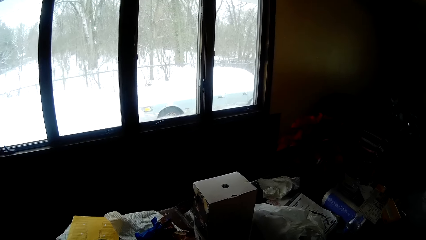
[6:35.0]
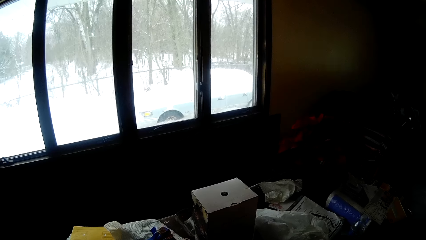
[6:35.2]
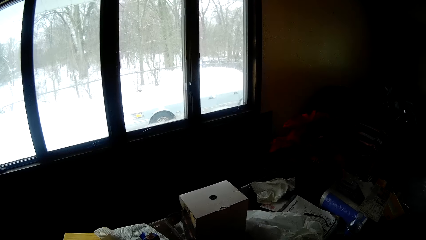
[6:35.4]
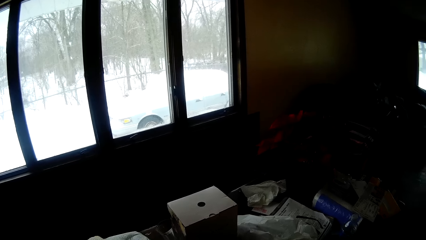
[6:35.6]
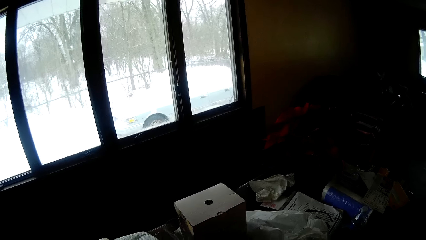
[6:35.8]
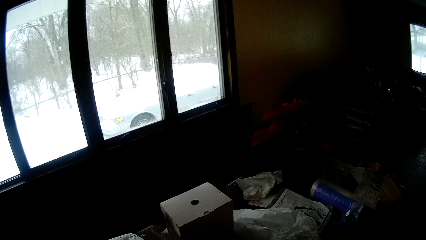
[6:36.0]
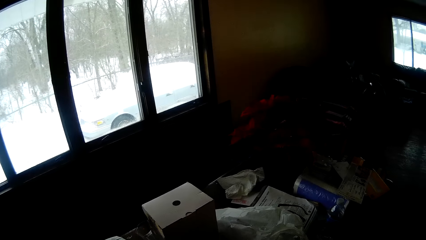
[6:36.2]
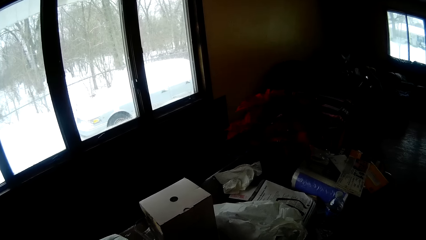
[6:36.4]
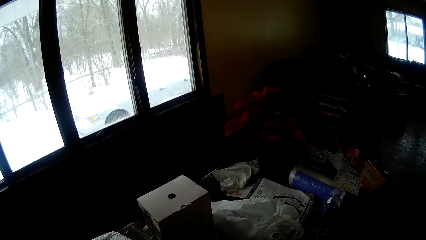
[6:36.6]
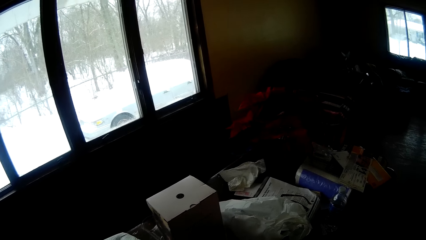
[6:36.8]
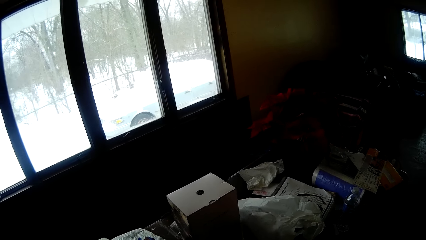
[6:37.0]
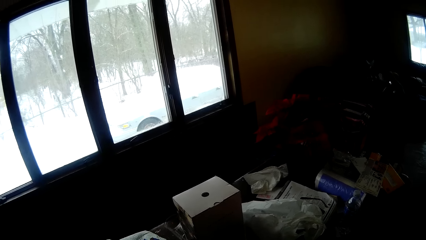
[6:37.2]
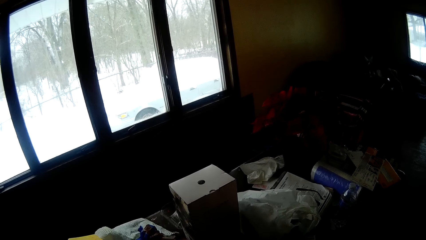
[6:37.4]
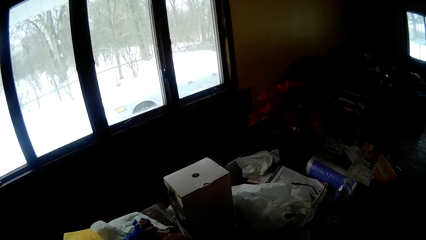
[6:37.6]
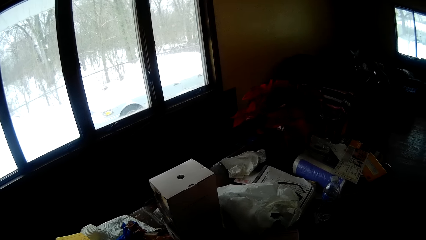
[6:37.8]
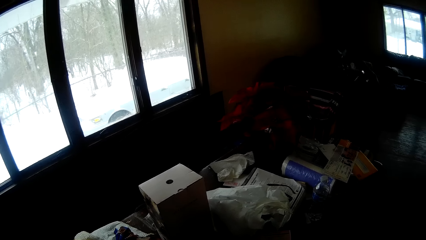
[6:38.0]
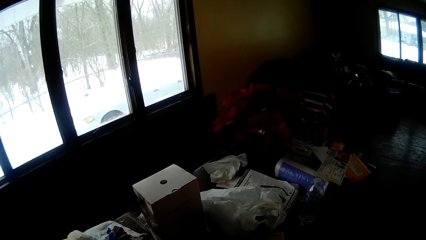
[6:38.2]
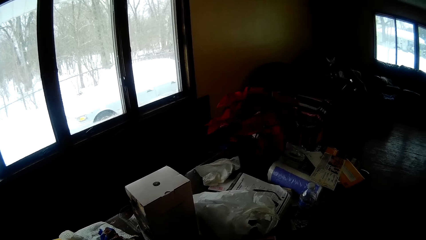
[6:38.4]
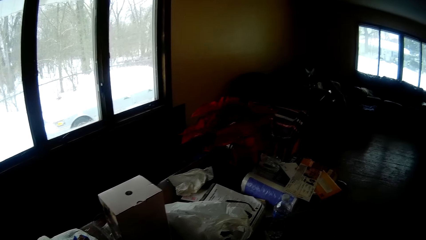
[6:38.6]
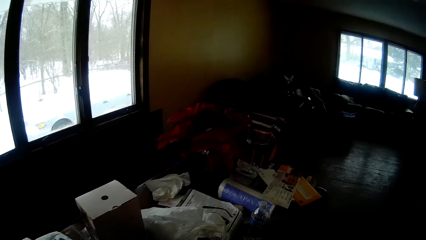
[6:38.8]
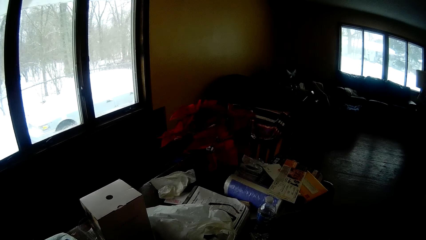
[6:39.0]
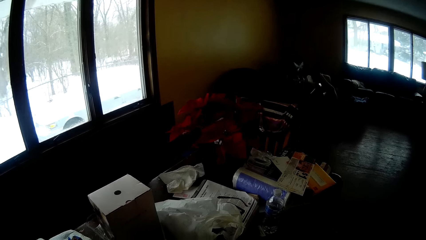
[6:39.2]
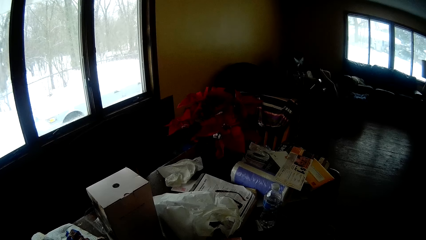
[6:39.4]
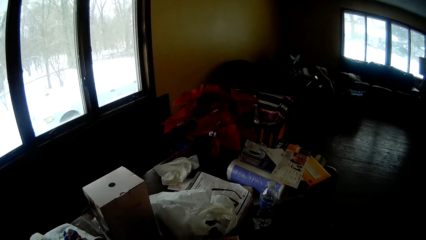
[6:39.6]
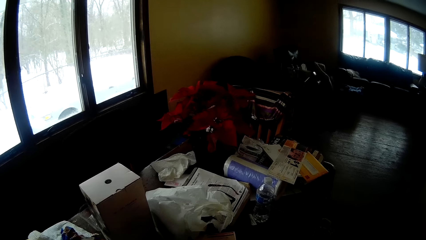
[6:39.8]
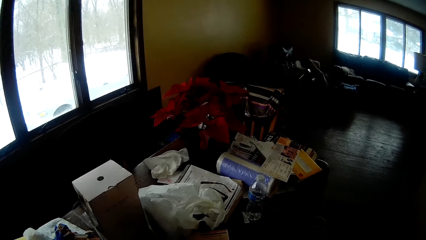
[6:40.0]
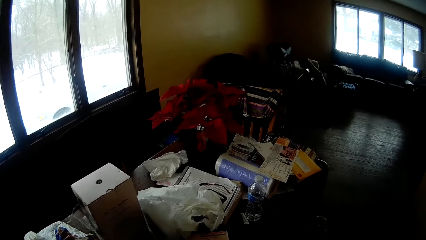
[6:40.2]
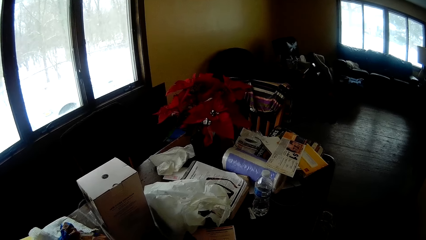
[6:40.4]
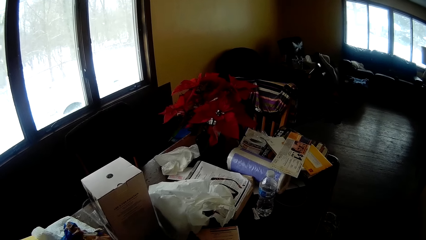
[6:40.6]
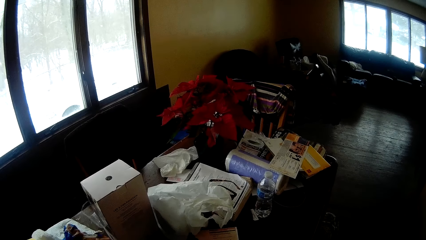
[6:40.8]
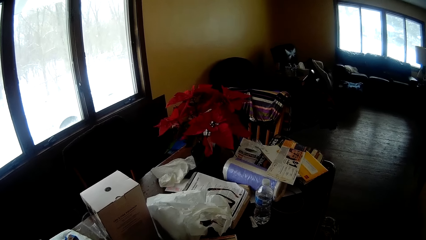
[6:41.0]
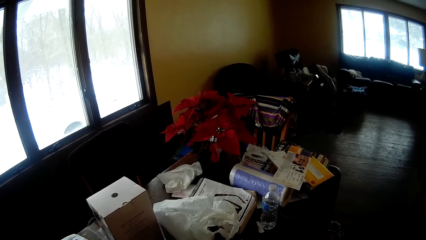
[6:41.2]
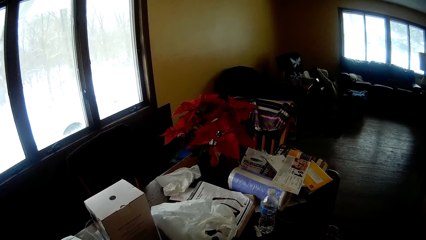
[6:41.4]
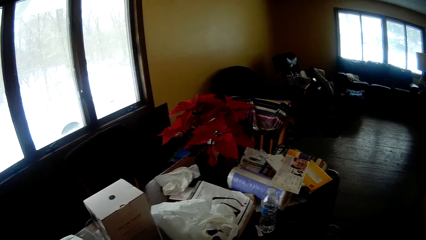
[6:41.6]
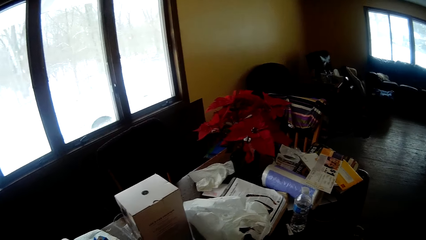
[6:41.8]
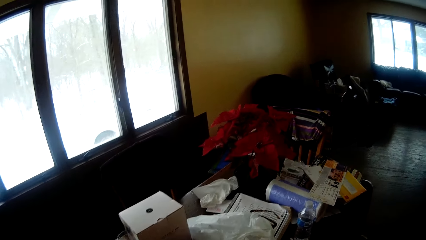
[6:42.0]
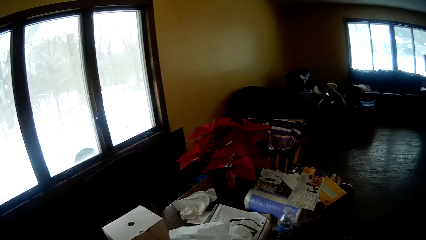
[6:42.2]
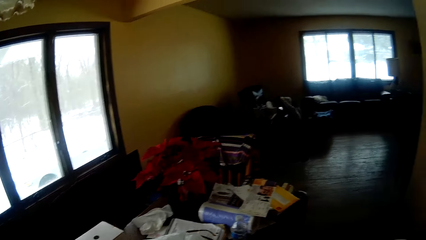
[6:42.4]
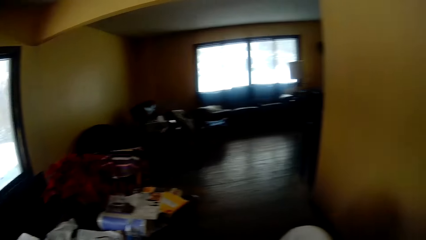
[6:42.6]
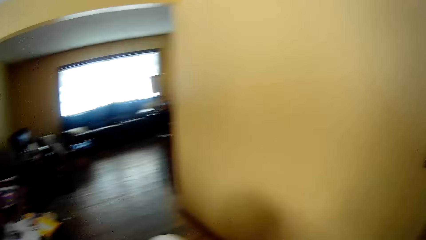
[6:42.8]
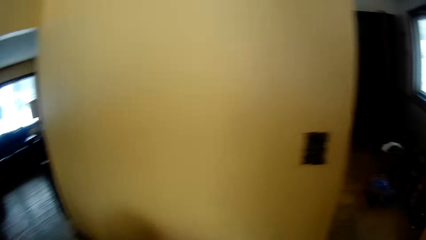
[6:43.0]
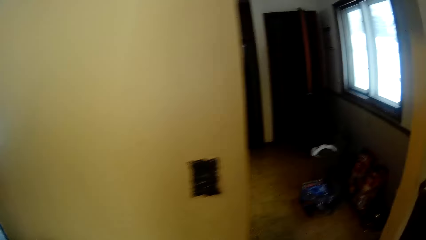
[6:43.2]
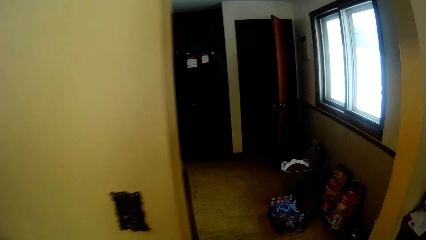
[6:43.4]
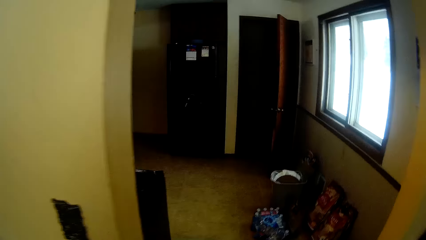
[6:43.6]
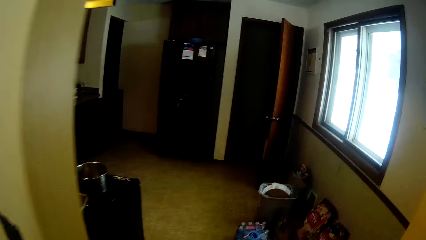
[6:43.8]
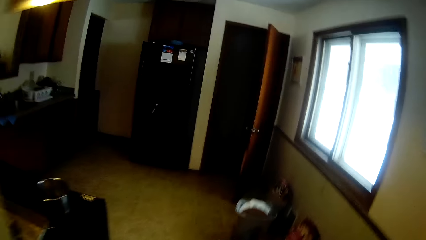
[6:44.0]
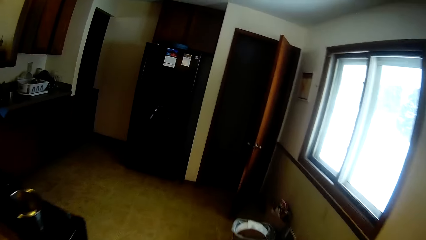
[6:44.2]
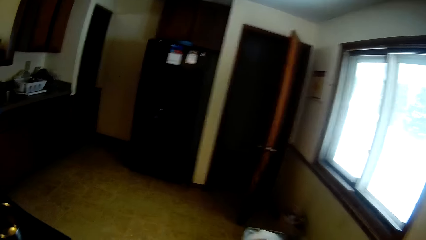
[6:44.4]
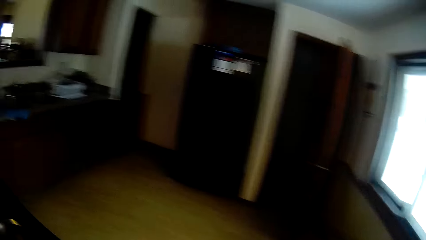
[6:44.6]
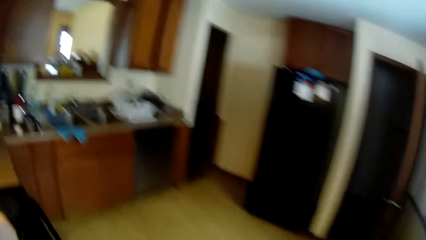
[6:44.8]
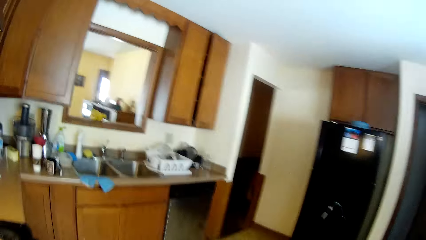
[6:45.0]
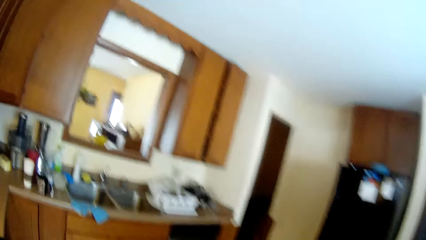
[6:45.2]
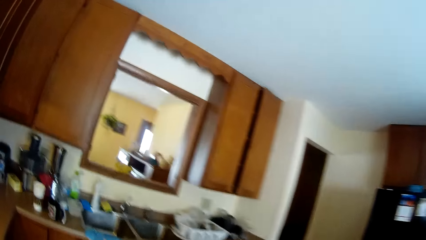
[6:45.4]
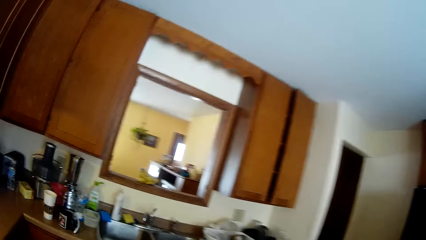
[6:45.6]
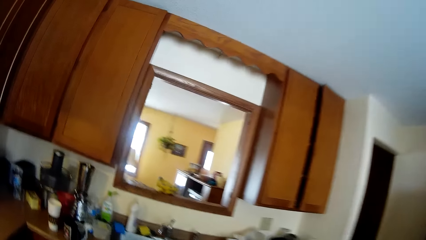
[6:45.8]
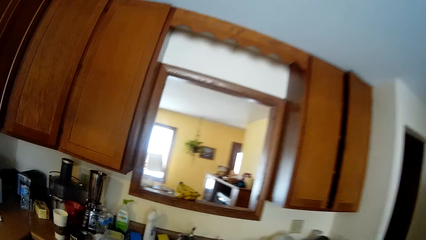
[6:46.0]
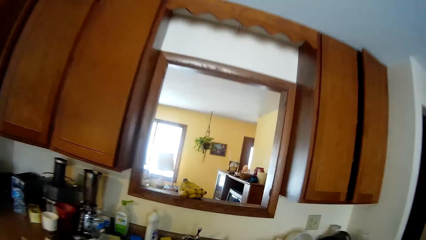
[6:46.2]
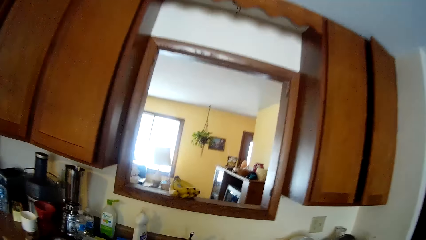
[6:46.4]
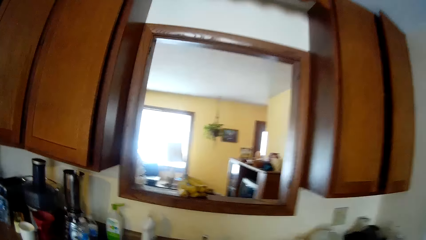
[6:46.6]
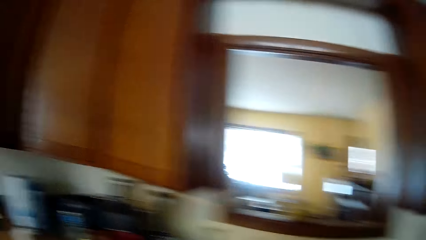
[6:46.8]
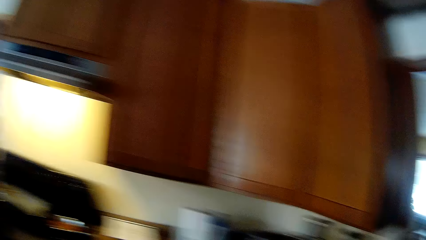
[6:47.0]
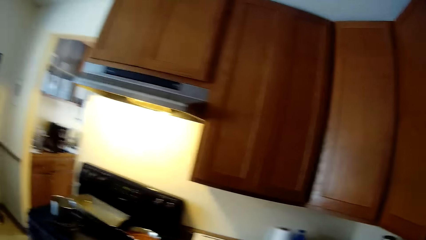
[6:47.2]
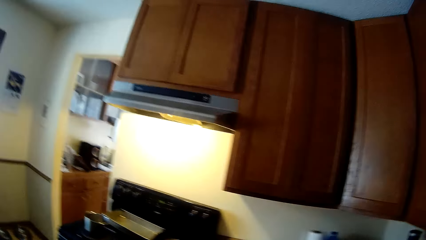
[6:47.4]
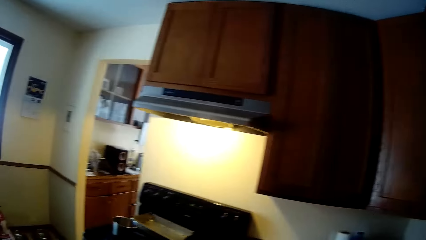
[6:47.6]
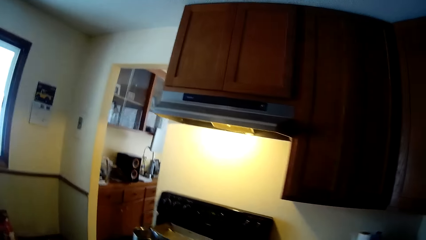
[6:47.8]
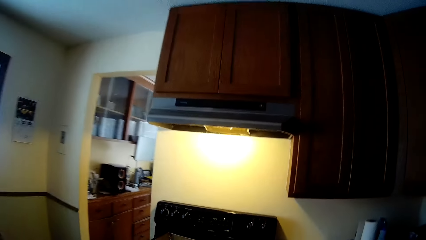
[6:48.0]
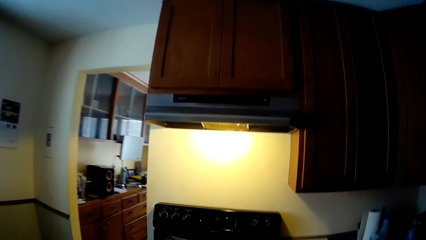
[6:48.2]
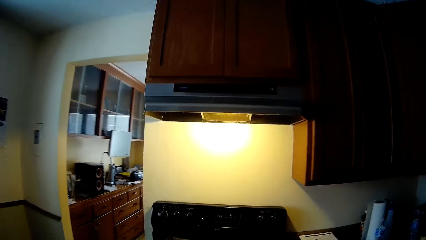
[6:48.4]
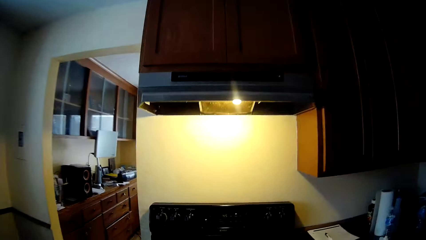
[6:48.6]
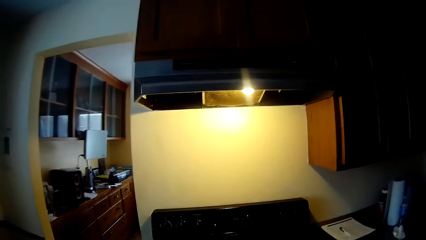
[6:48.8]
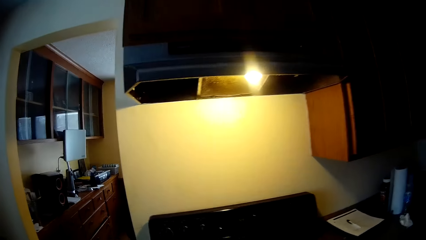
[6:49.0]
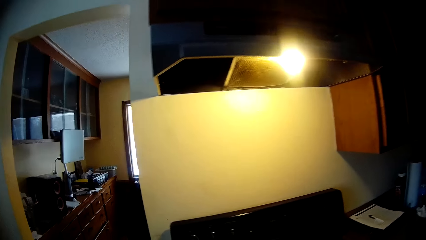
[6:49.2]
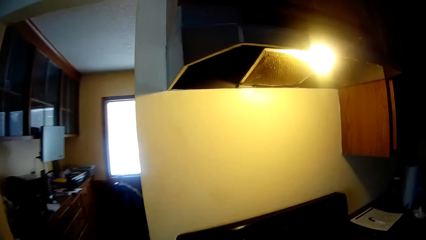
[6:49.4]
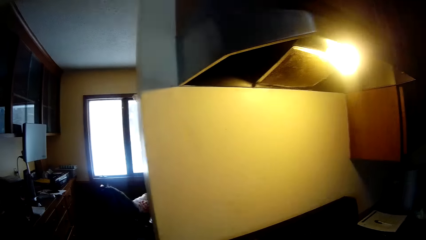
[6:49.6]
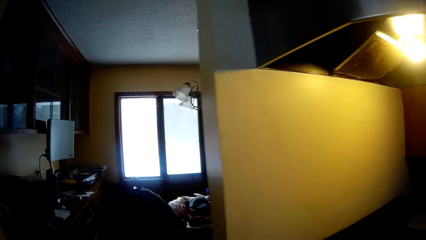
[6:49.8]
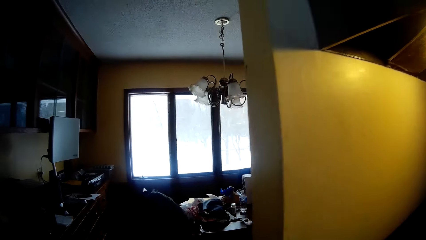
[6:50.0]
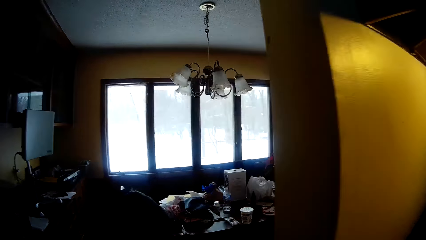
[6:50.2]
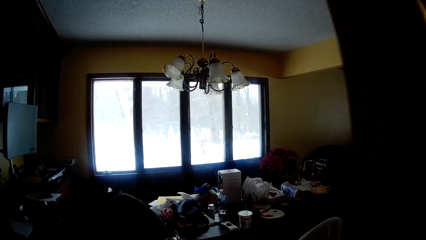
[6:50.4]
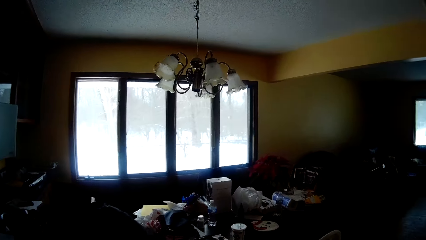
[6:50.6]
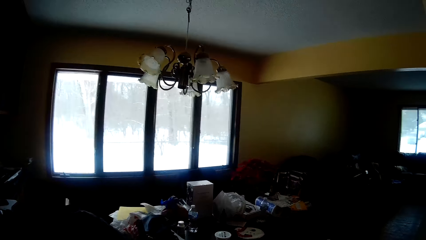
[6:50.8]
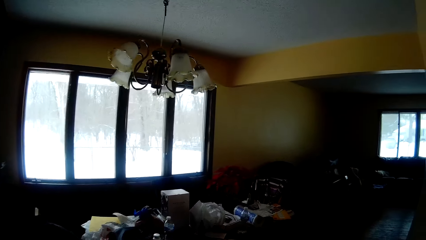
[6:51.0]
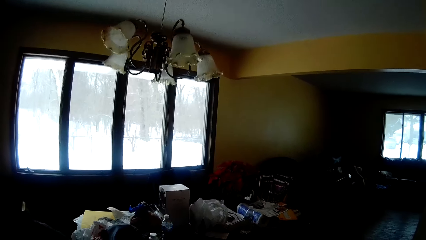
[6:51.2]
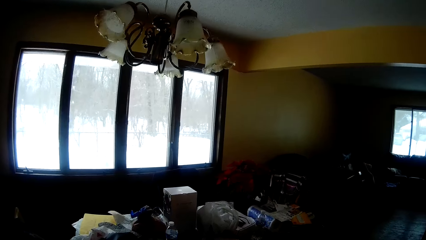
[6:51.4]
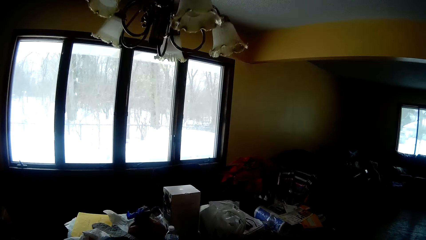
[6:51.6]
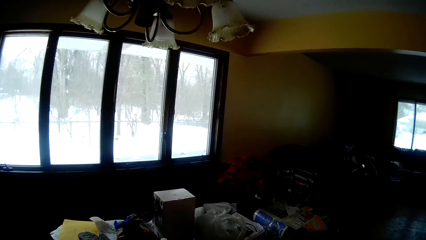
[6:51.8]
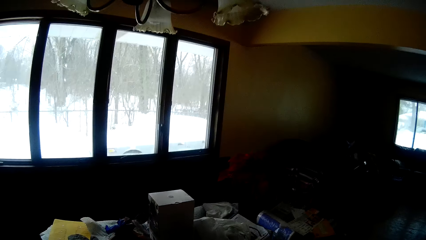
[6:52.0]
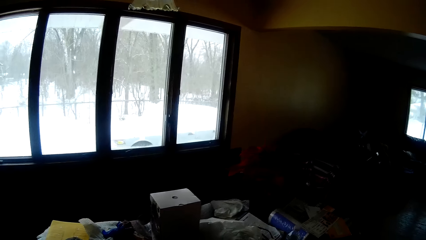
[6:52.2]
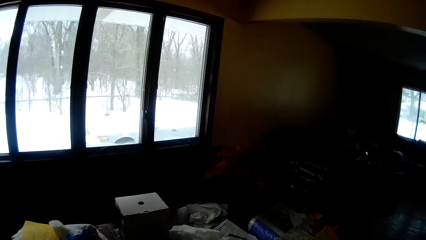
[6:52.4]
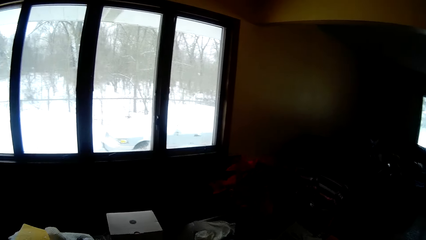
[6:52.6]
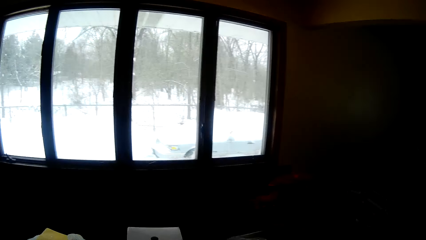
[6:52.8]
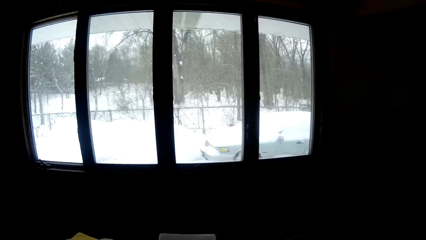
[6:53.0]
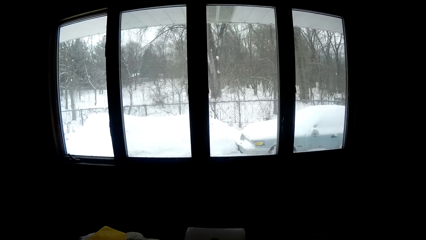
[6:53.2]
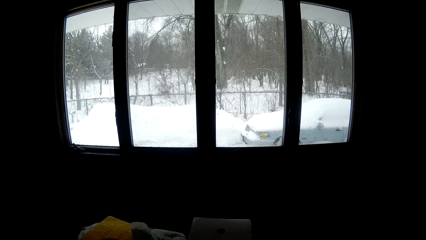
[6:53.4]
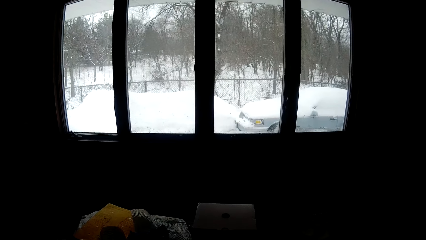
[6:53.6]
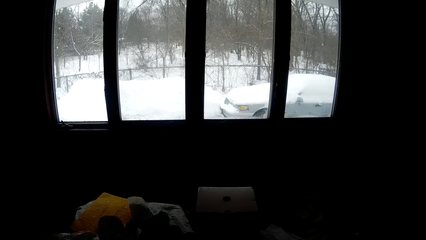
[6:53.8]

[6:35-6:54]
The camera wearer walks into the room. They look in the room. They move to the kitchen from the living room. They turn around. They walk into the kitchen. They move towards the living room from the kitchen.
